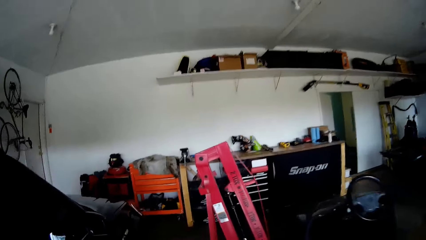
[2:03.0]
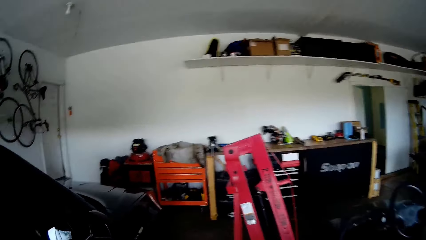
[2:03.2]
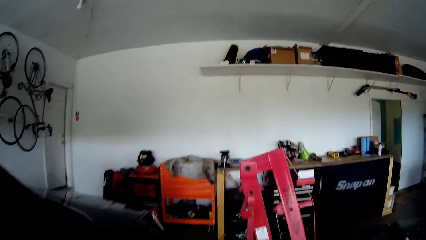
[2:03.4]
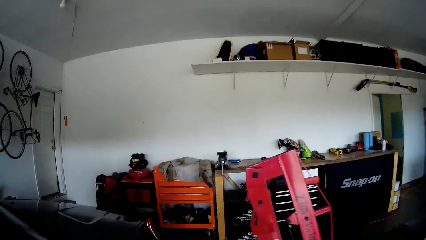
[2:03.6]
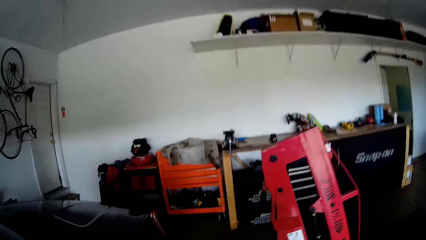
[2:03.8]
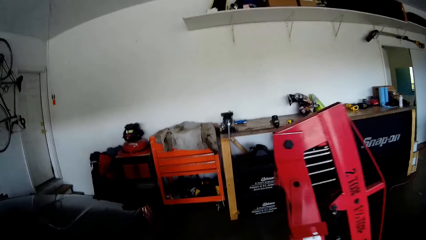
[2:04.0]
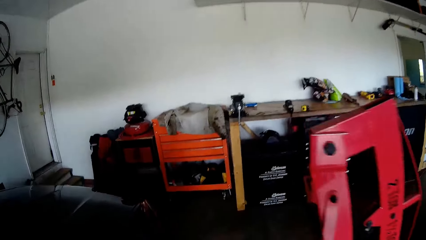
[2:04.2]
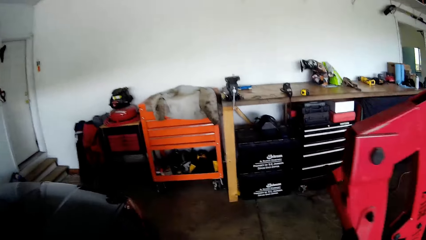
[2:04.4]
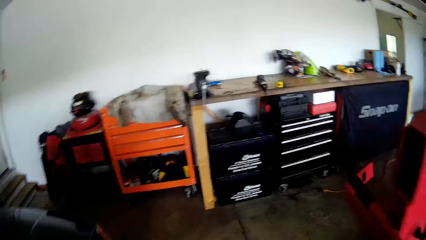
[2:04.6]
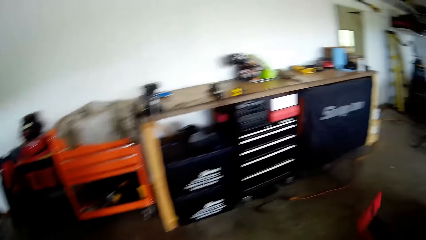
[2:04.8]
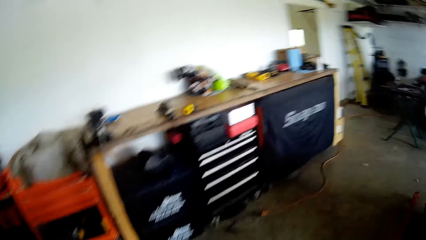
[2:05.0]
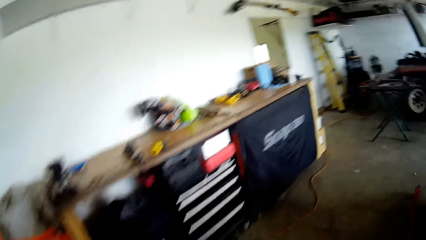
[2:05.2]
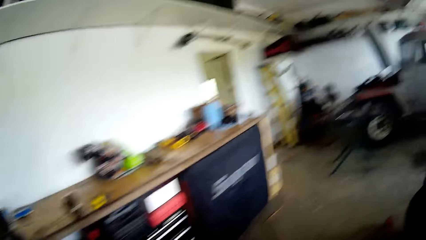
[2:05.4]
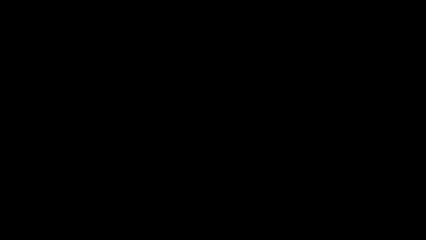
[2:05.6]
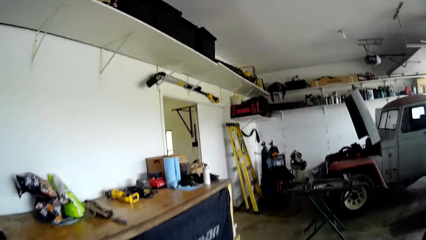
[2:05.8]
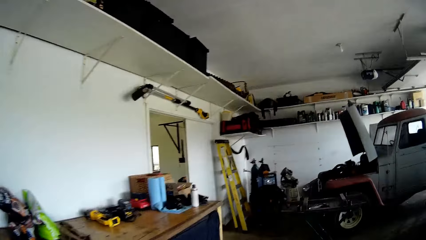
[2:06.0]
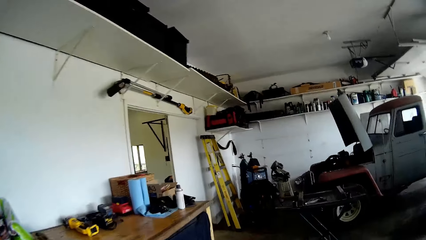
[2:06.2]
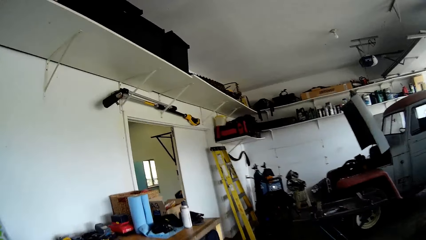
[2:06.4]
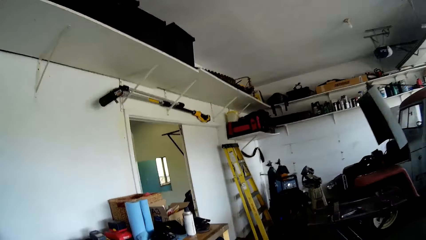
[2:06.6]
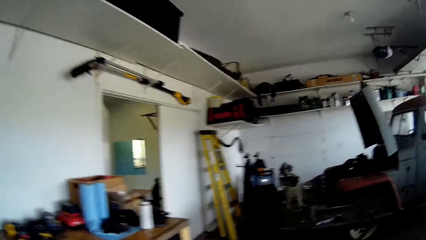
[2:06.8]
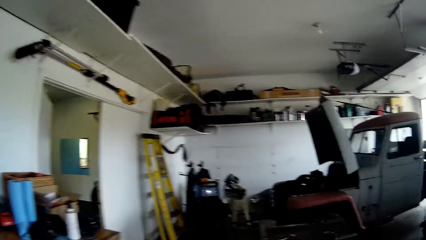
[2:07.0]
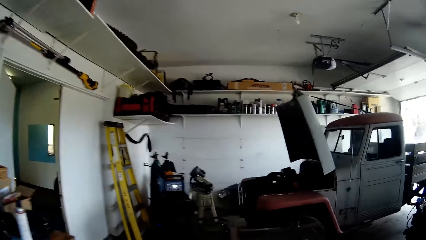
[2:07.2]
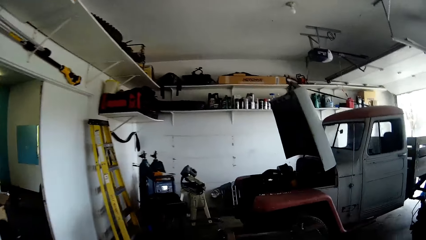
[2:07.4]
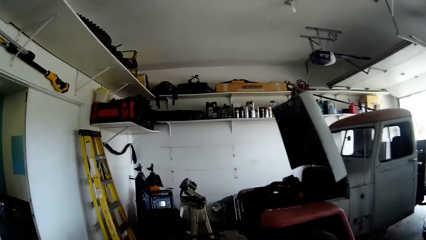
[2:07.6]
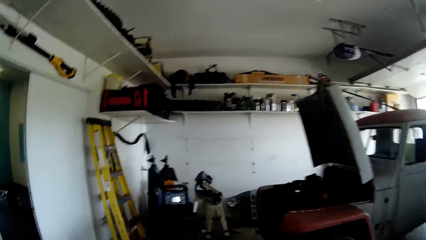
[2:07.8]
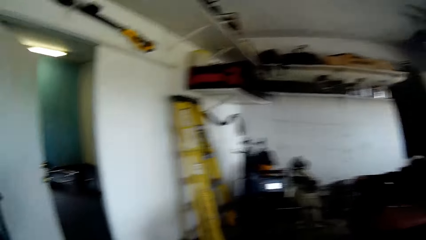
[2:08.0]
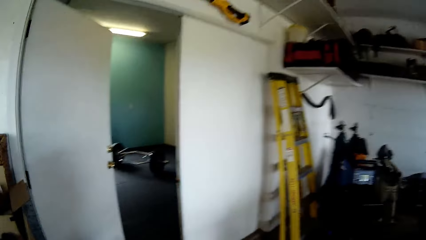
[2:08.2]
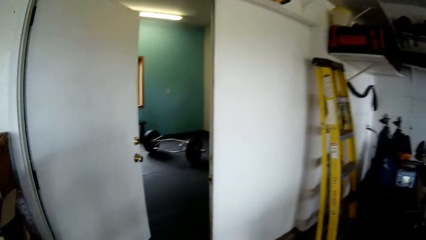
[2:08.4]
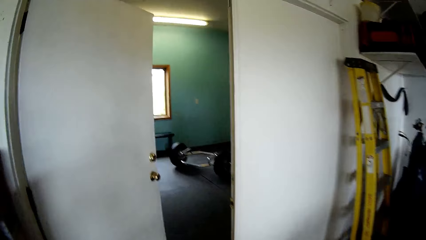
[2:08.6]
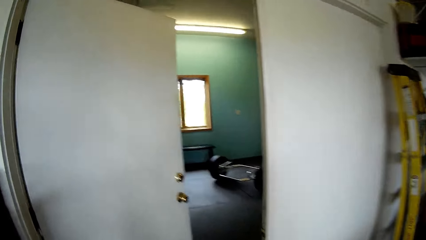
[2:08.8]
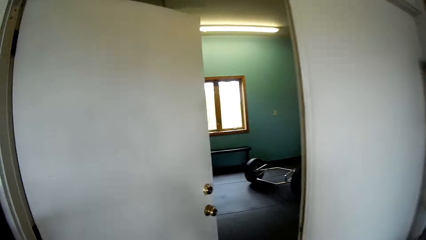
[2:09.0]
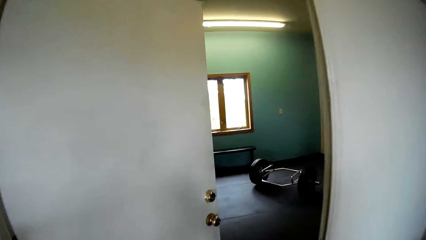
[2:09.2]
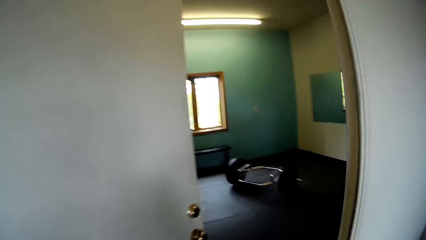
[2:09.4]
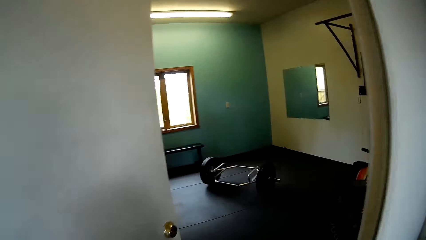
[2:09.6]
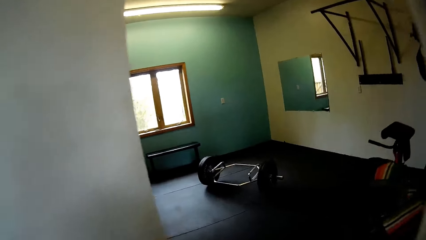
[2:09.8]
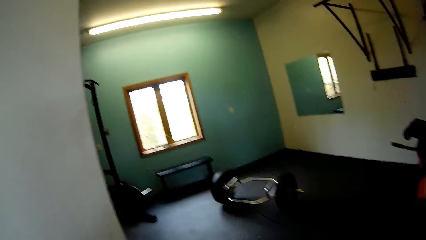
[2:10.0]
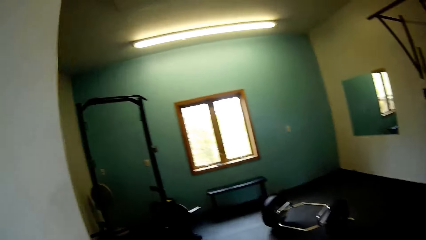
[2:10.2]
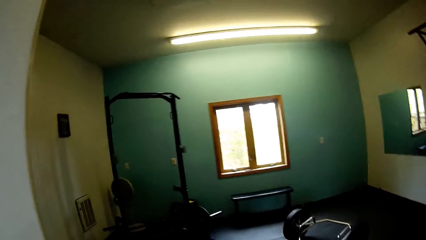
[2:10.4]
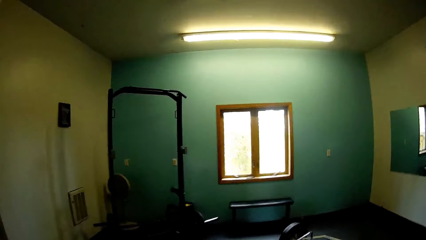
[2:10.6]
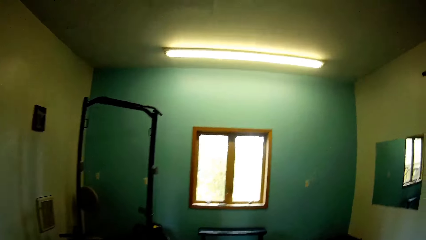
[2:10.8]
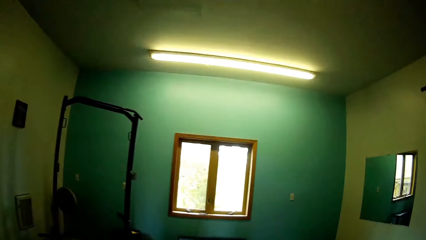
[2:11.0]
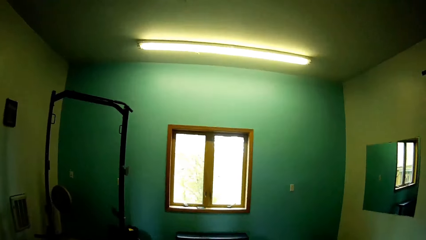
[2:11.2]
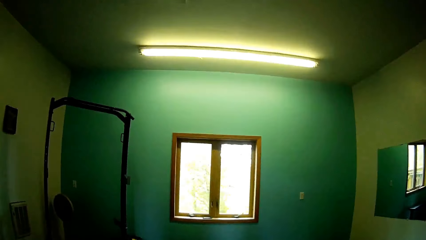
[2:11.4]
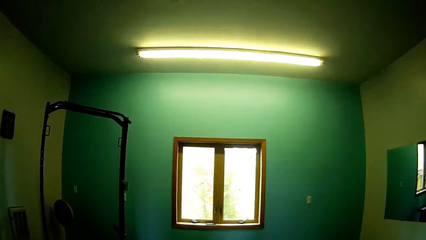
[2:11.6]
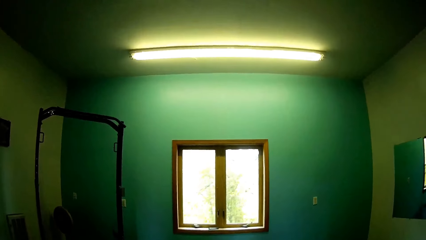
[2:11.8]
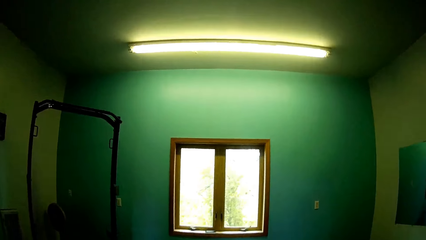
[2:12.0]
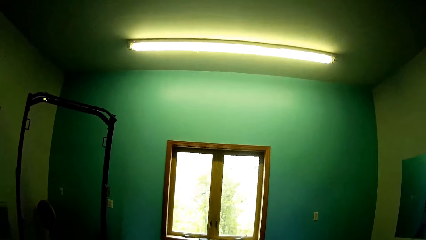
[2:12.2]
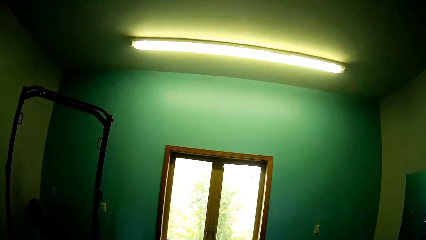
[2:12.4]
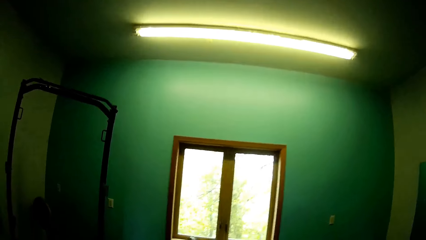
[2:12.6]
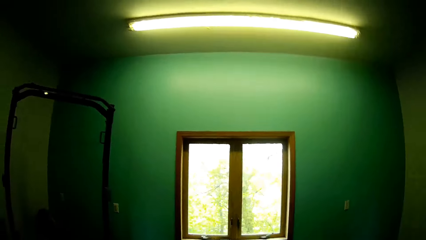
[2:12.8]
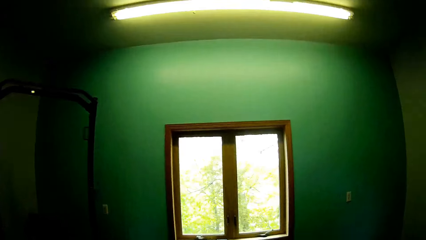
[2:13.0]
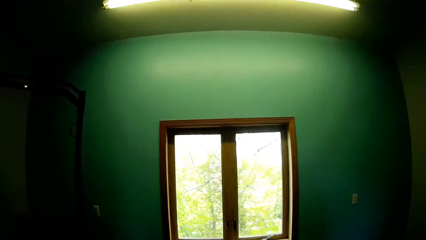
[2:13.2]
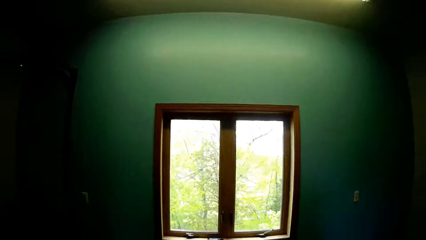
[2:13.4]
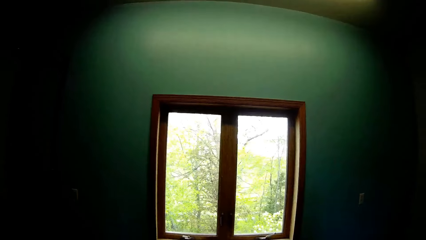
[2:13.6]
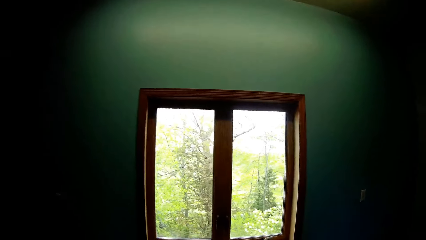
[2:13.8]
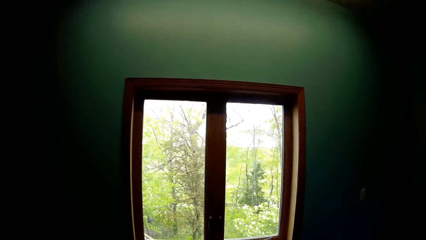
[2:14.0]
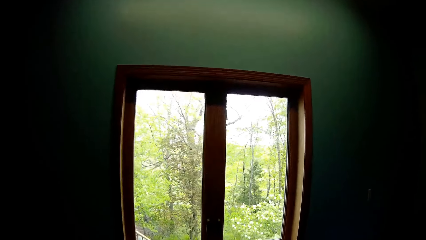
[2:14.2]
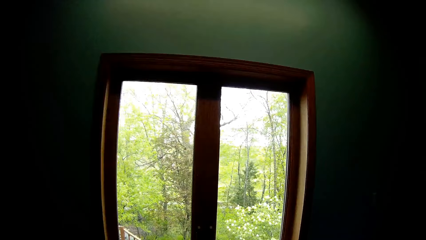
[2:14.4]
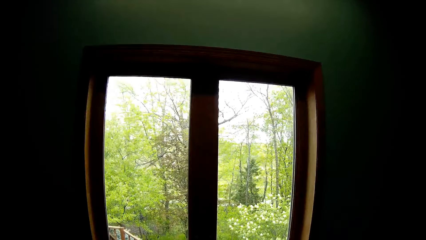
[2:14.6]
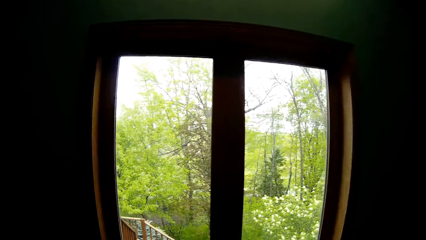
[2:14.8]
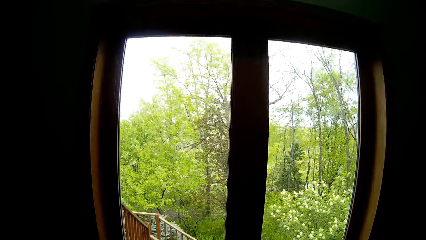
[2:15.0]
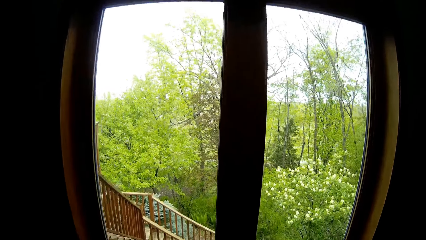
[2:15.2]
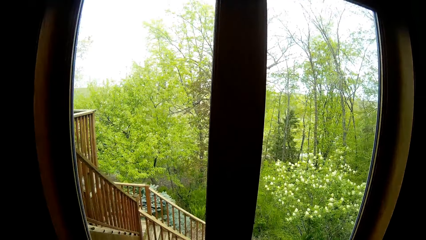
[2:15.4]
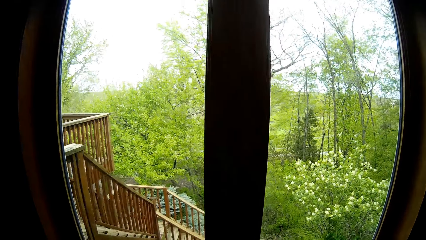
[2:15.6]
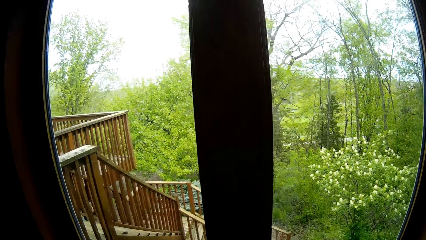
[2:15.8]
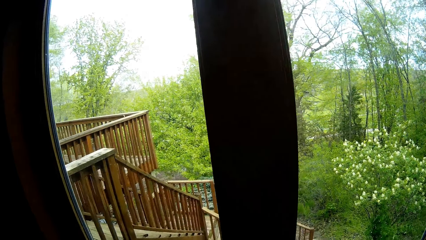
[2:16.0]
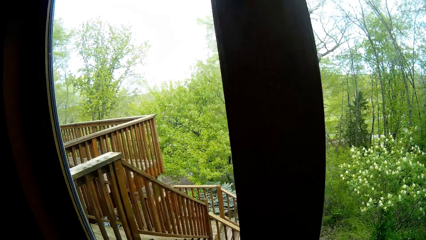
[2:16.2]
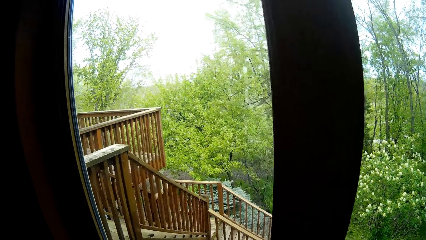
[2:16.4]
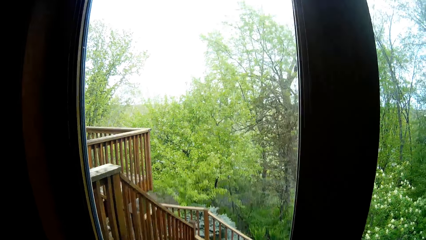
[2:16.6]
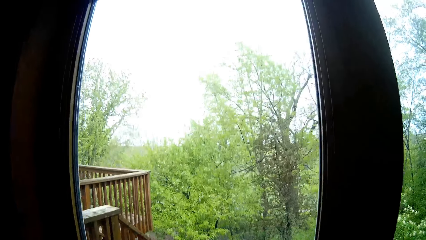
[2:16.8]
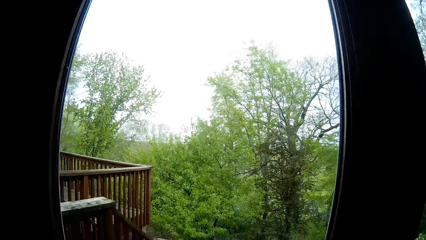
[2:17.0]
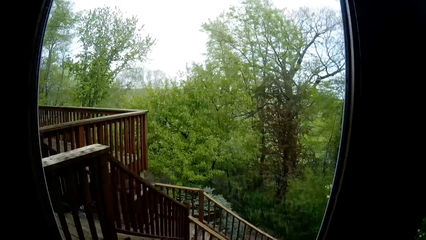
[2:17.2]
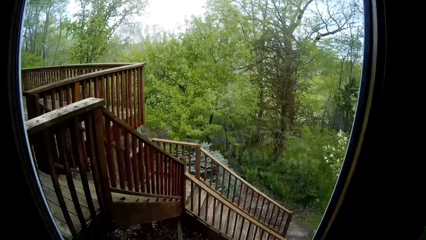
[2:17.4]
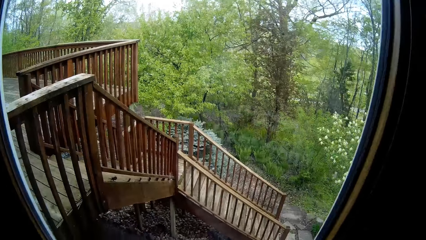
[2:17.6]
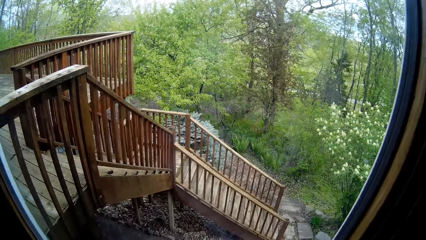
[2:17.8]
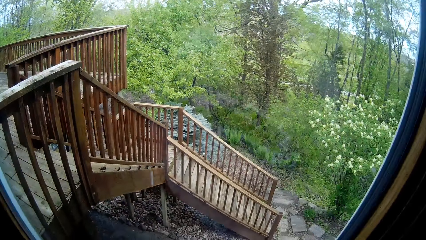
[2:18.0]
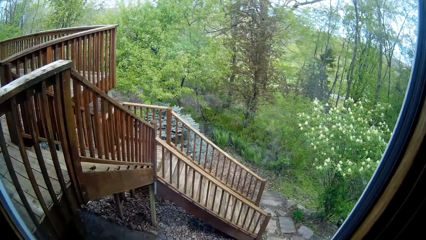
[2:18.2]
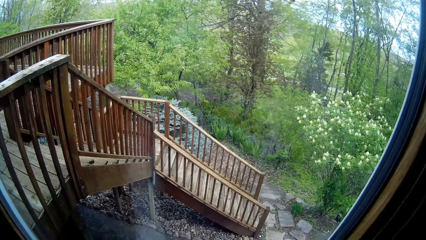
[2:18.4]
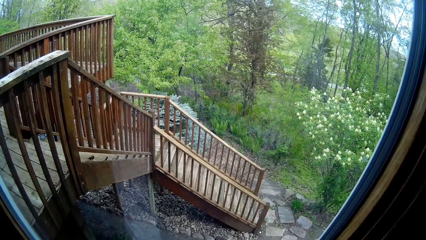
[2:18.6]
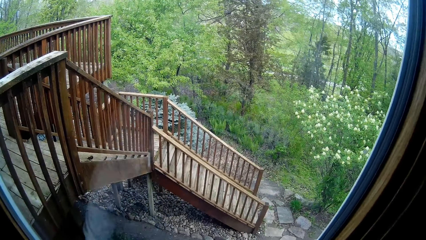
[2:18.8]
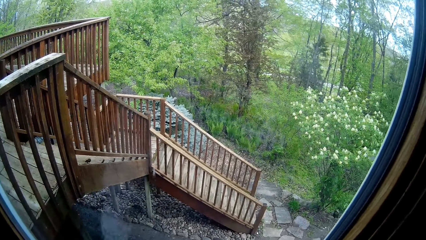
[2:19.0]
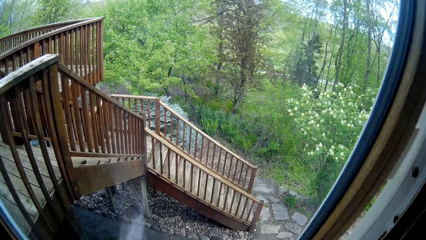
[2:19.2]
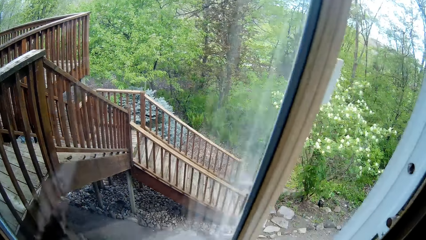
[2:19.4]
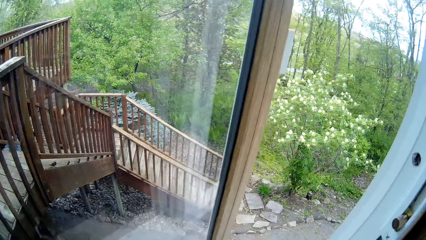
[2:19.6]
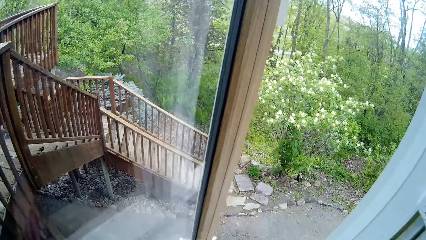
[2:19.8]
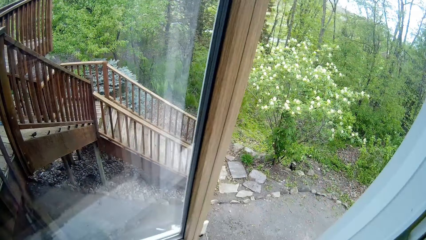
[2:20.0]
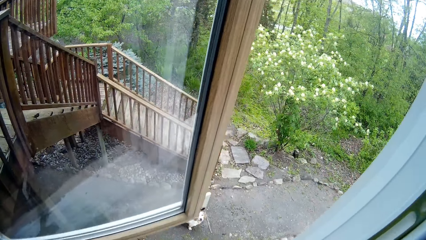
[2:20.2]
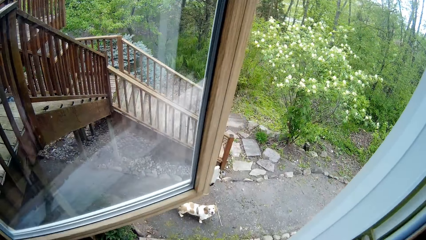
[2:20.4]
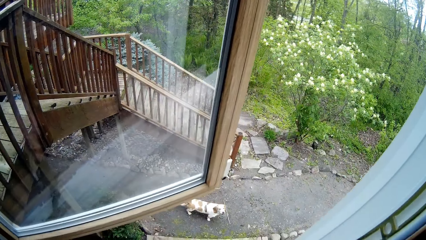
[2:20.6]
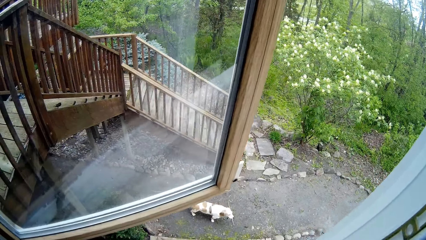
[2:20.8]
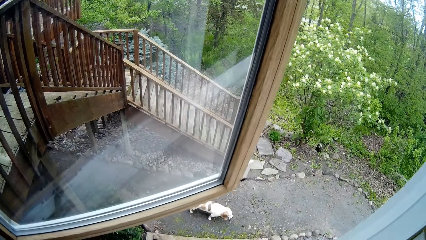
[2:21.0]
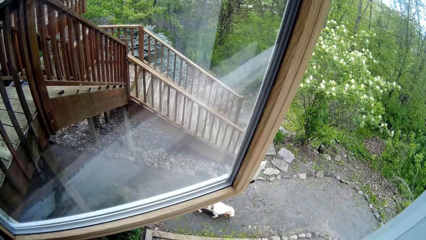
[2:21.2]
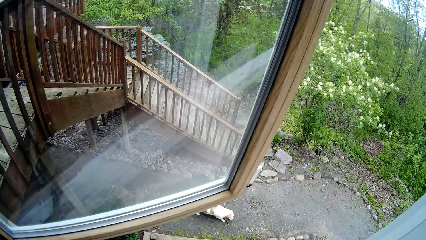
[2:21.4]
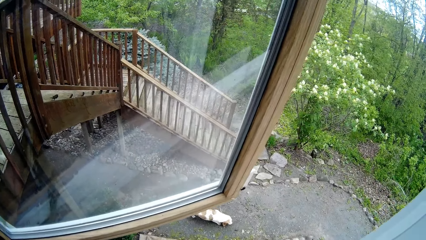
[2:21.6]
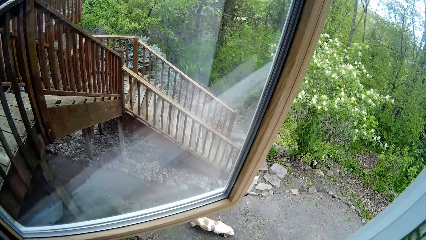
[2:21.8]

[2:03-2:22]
The camera wearer enters an exercise room in the house. He opens the door with his left hand. He walks inside the room towards a window. He opens the window with his left hand. He converses with a dog outside through the window.
